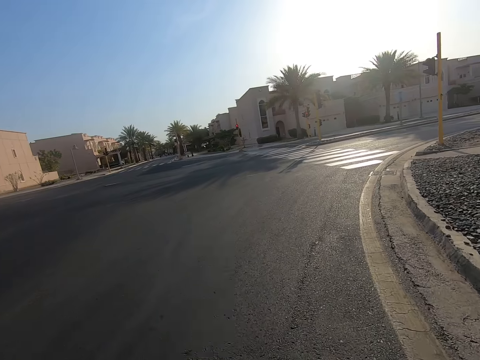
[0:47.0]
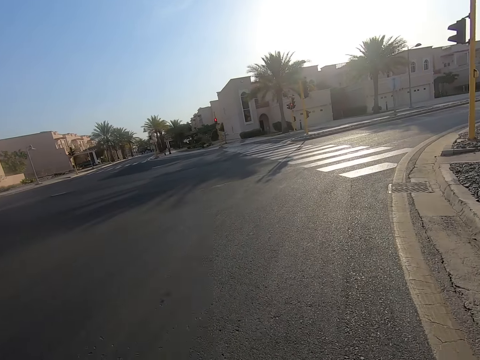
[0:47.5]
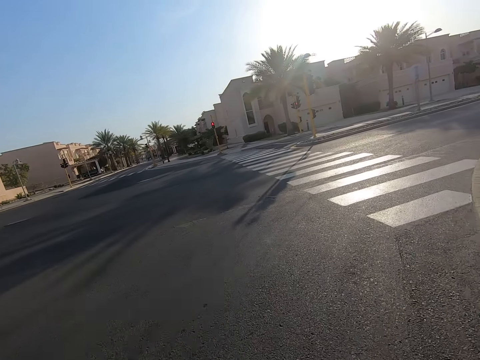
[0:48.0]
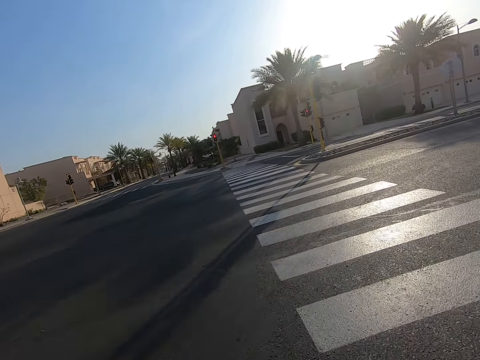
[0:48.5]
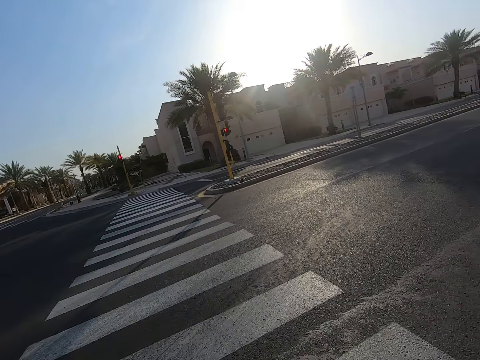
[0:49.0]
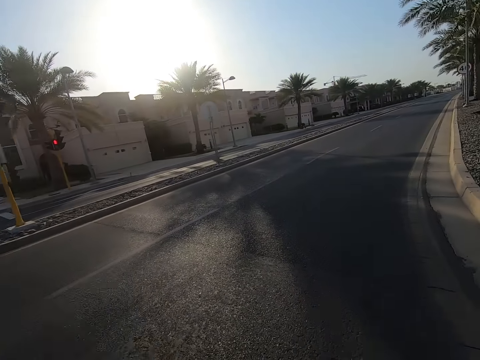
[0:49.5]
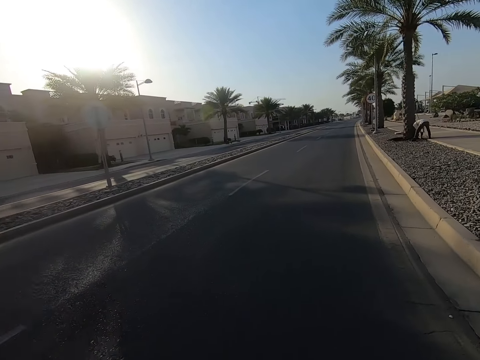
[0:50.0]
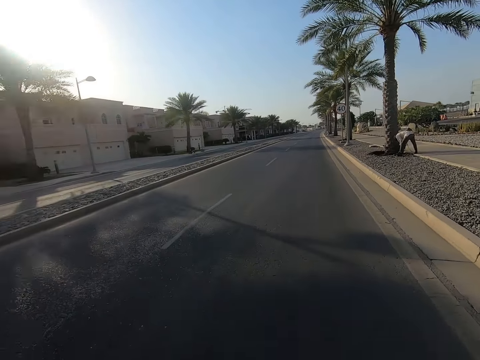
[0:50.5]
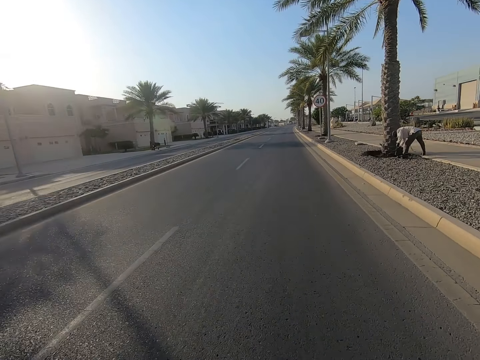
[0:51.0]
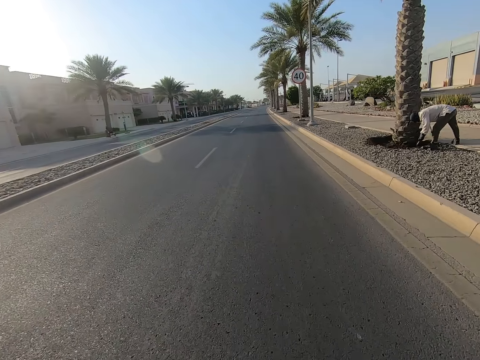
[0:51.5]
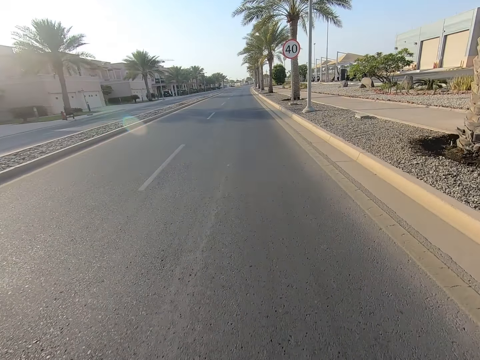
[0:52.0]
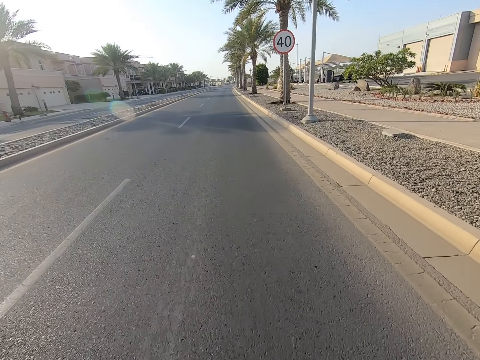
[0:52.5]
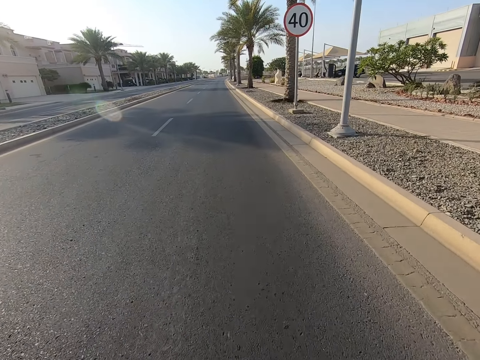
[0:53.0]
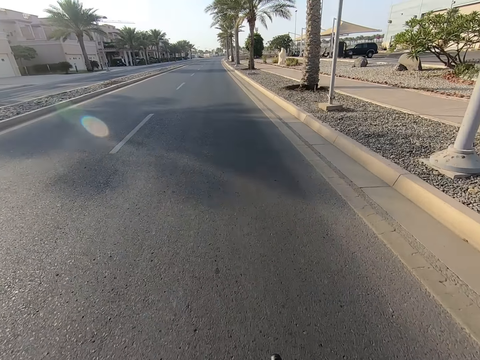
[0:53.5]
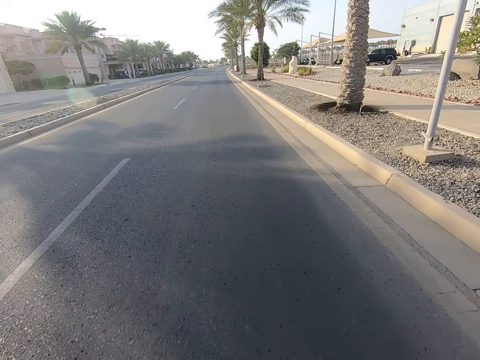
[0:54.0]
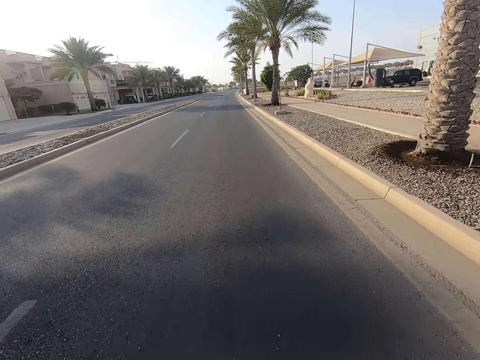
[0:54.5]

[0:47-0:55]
The camera wearer turns to the right hand side junction.

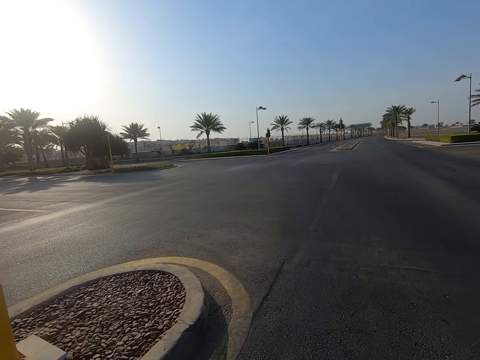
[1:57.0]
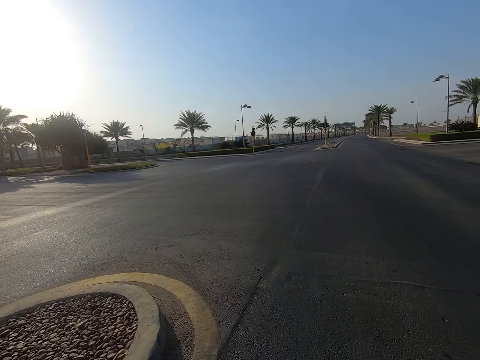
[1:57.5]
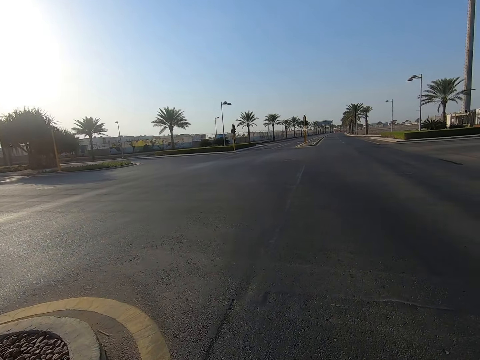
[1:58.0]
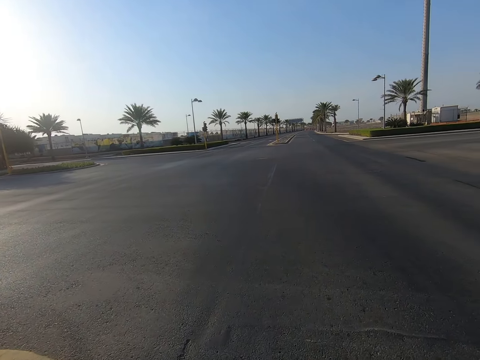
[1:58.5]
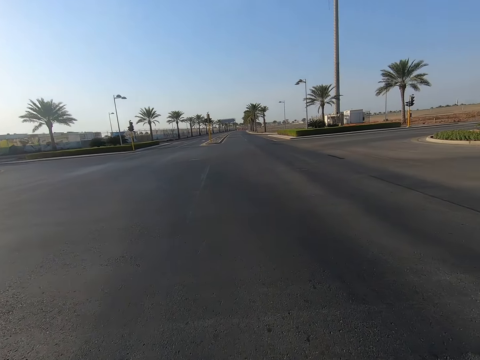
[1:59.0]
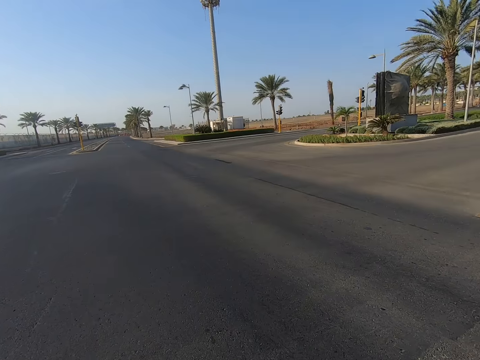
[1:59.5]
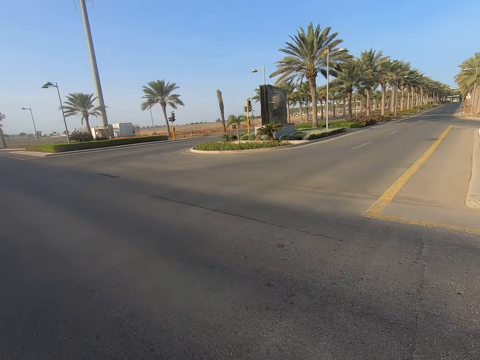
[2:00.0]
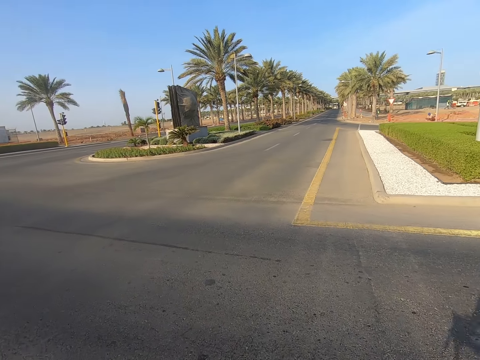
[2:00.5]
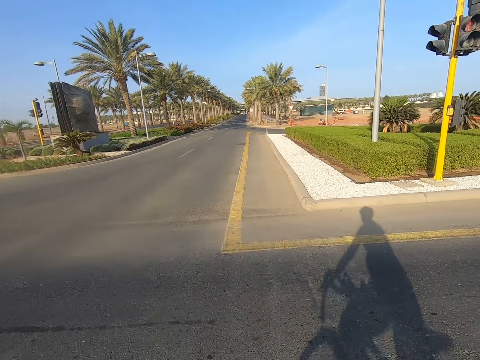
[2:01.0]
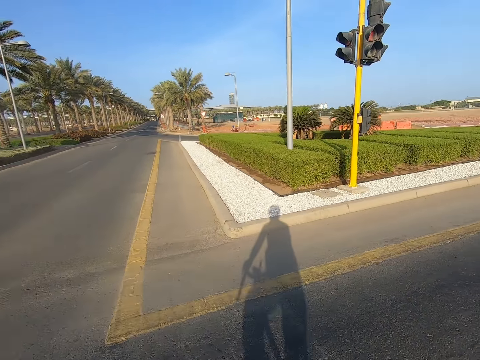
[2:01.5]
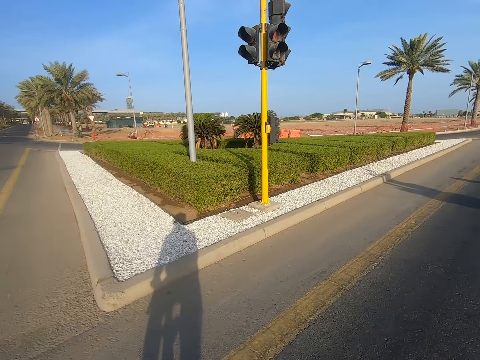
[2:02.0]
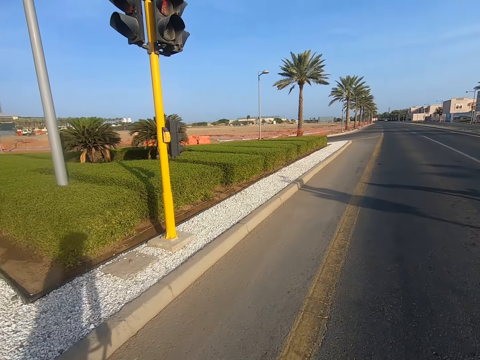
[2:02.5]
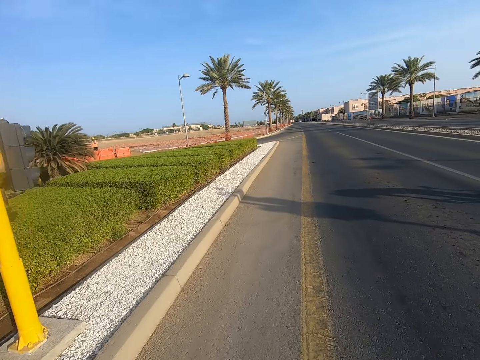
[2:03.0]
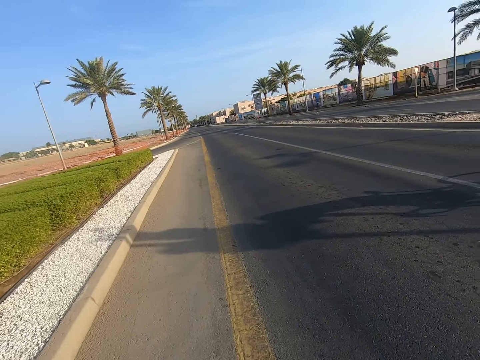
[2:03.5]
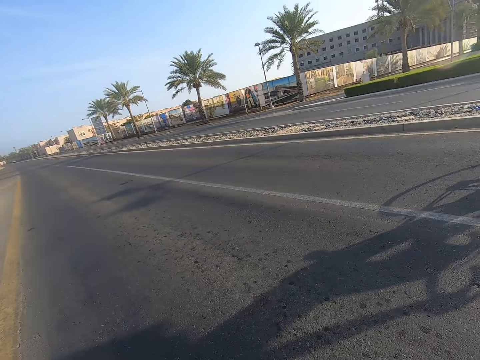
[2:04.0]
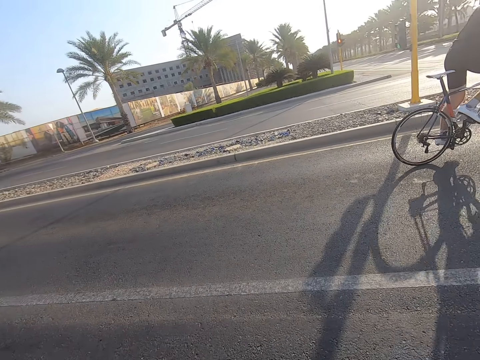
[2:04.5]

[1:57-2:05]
The camera wearer makes the 360 degrees turn.

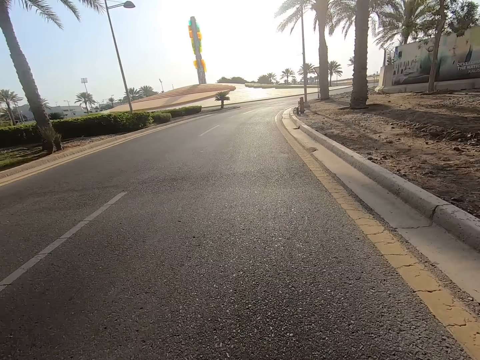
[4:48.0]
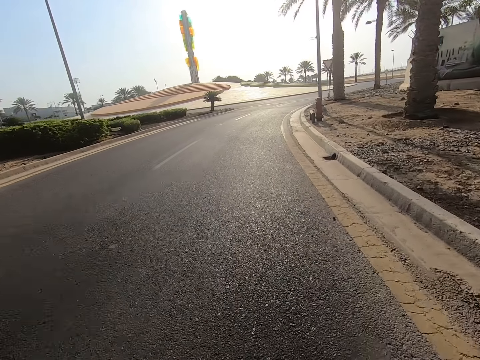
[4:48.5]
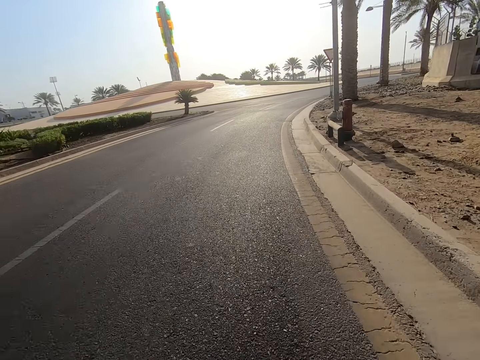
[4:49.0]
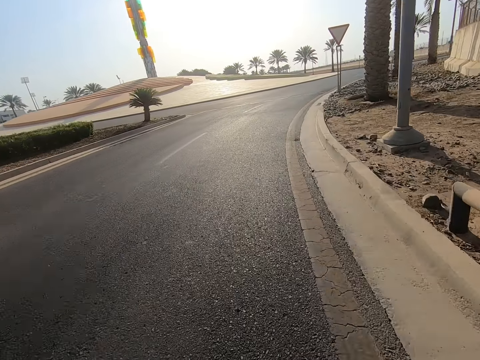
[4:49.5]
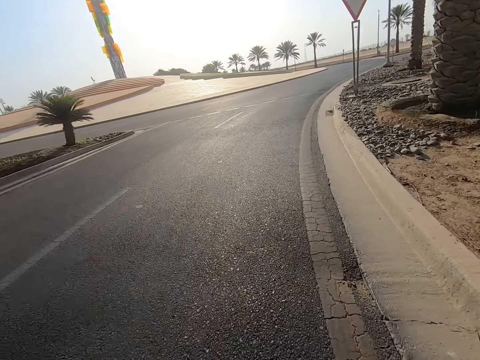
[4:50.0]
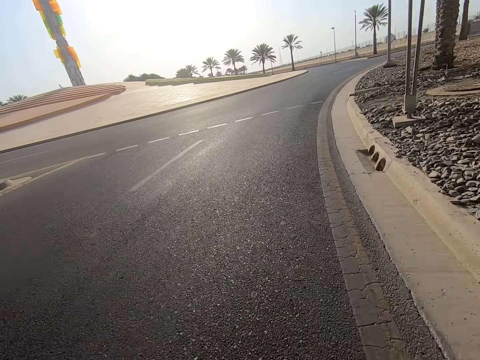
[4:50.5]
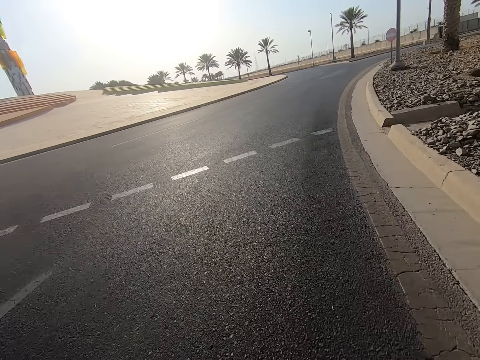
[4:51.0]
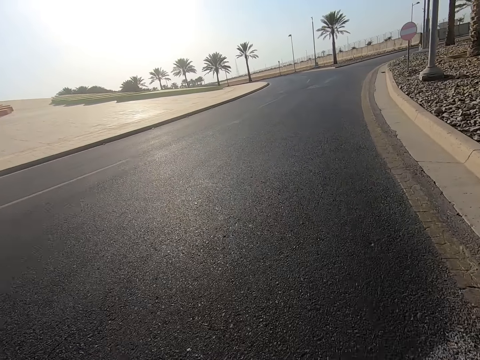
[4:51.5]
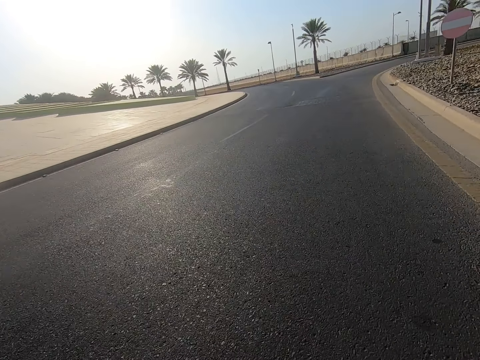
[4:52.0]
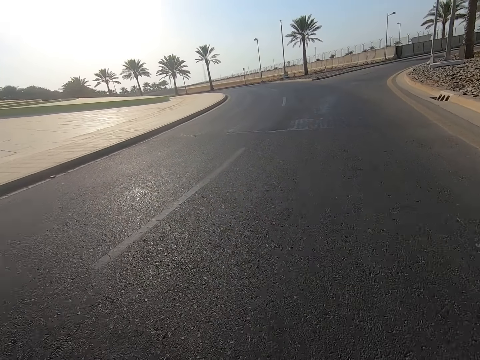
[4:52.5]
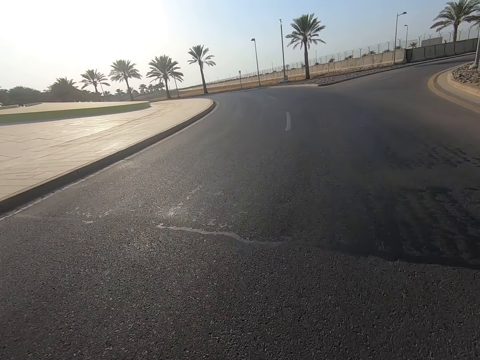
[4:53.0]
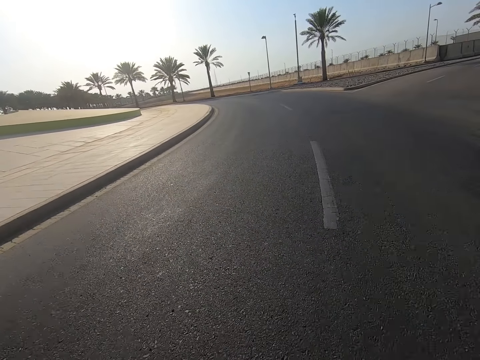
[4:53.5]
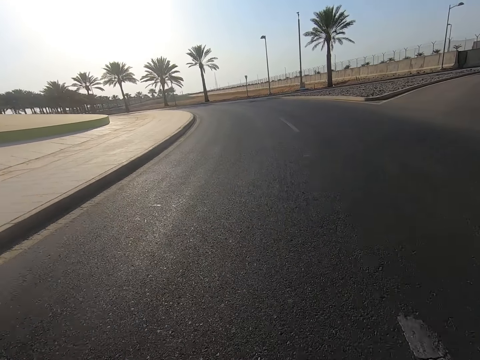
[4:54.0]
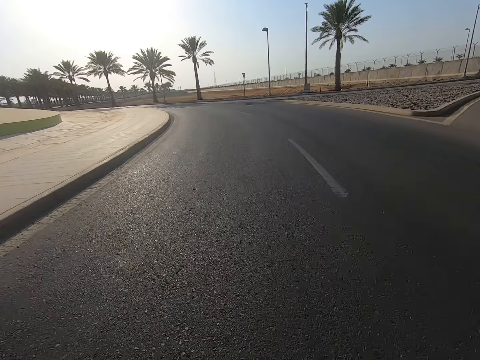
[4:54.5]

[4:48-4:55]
The camera wearer negotiates the junction.

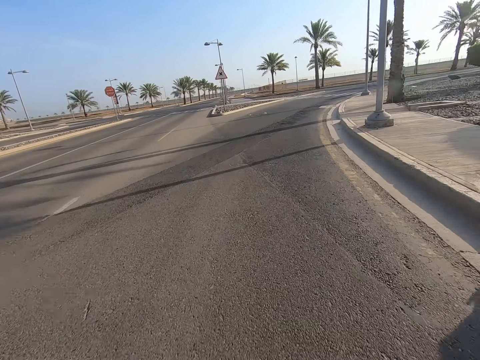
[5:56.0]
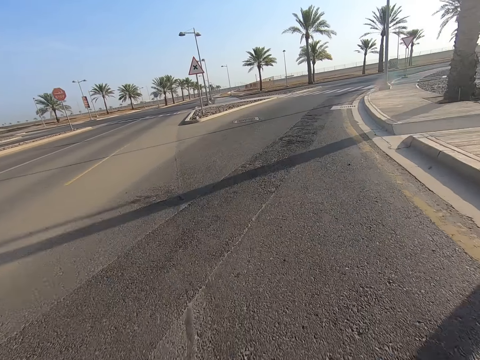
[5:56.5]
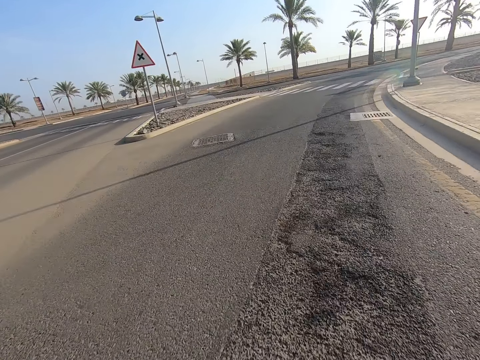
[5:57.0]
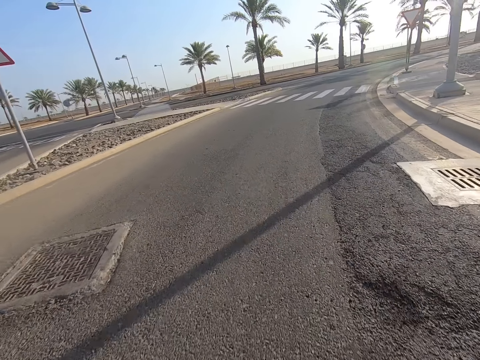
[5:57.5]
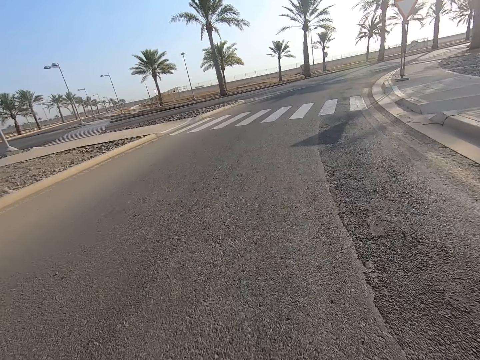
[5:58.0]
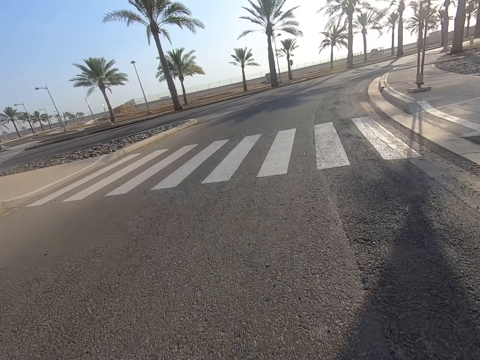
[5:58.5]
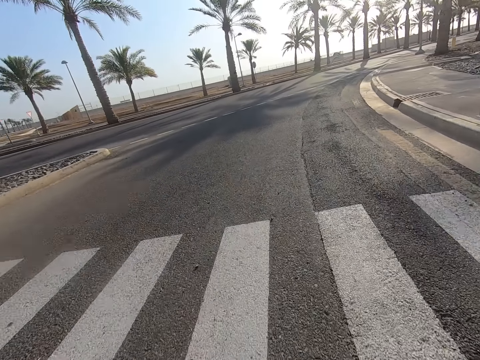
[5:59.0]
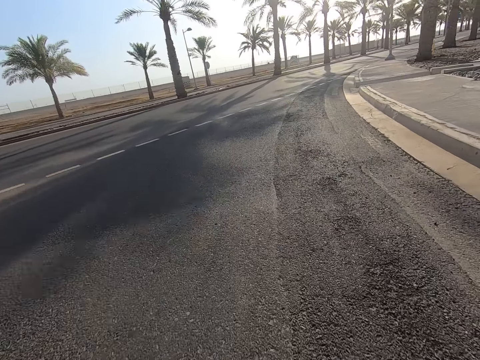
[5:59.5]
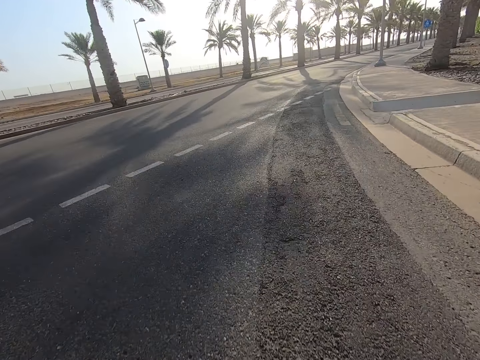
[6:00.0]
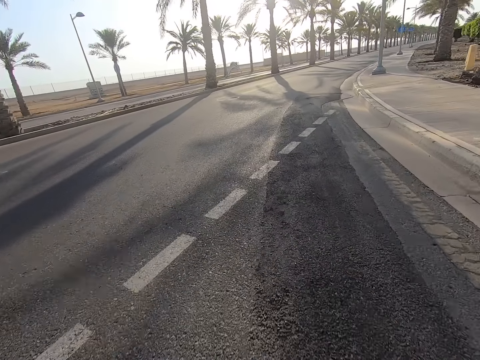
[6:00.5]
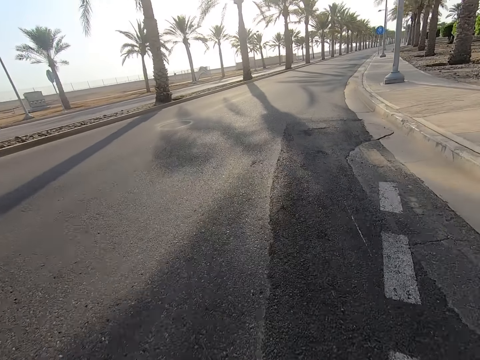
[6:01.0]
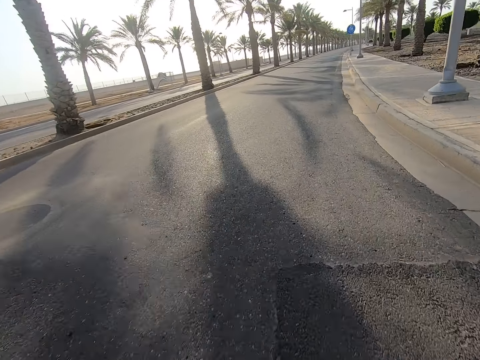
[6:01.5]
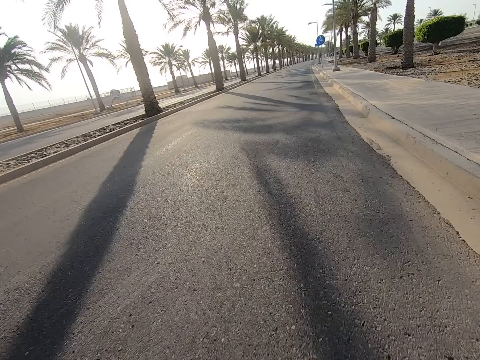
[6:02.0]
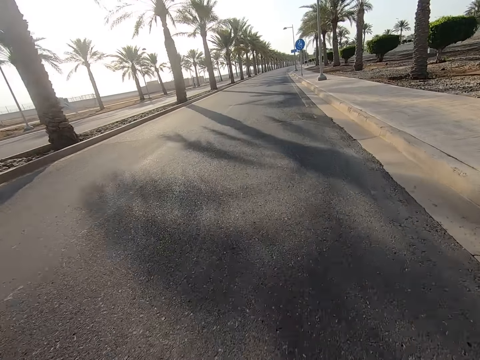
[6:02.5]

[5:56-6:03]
The camera wearer negotiates the corner.
